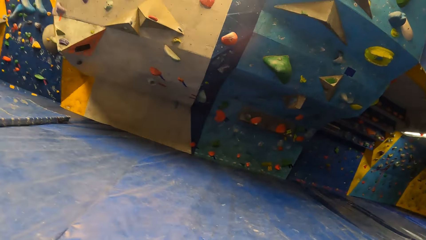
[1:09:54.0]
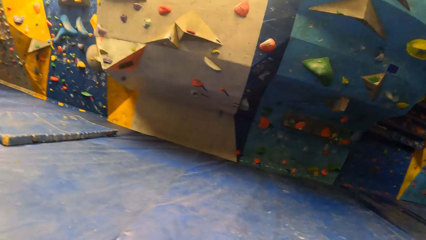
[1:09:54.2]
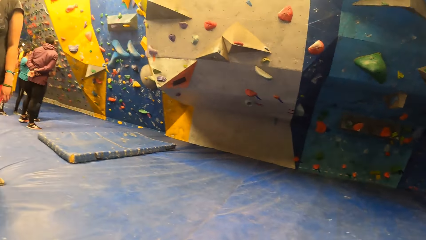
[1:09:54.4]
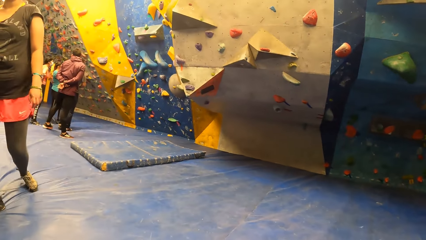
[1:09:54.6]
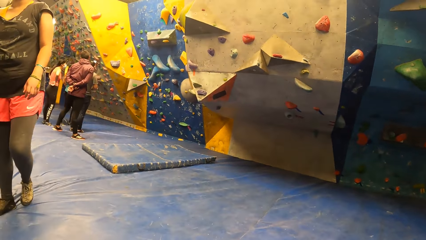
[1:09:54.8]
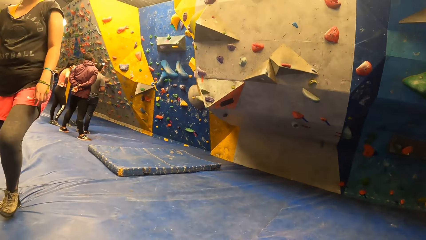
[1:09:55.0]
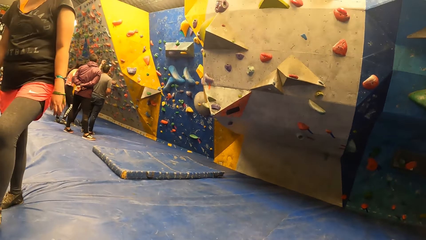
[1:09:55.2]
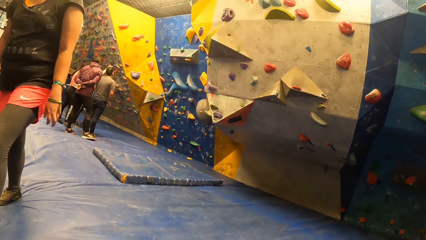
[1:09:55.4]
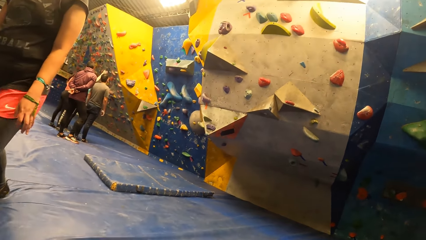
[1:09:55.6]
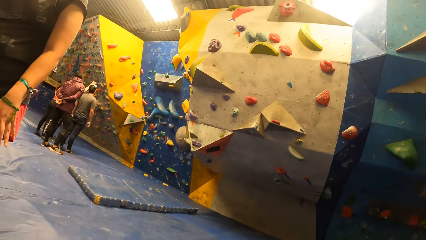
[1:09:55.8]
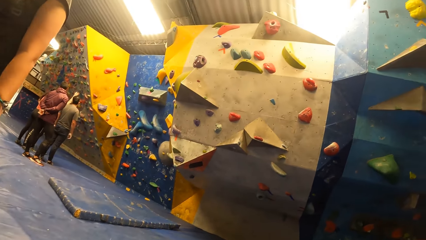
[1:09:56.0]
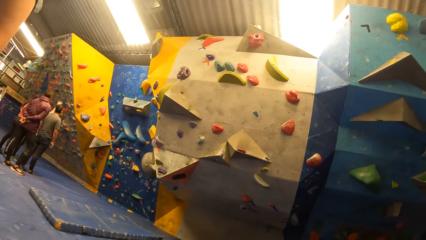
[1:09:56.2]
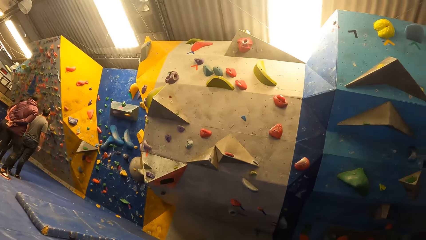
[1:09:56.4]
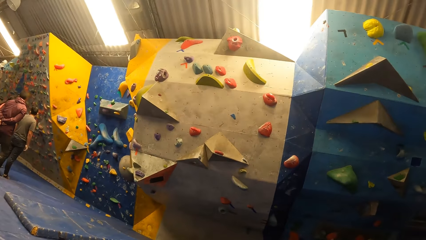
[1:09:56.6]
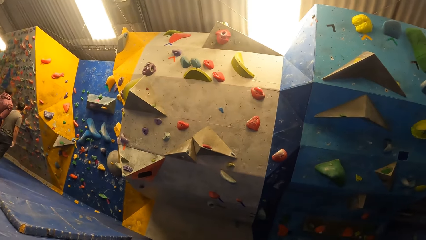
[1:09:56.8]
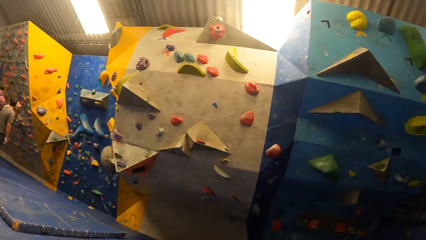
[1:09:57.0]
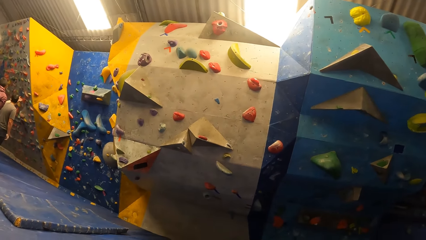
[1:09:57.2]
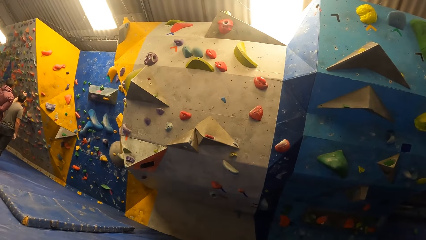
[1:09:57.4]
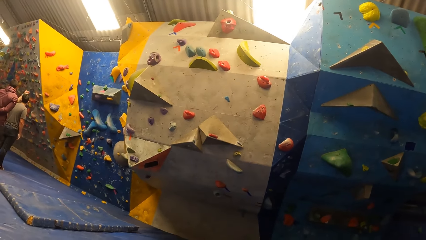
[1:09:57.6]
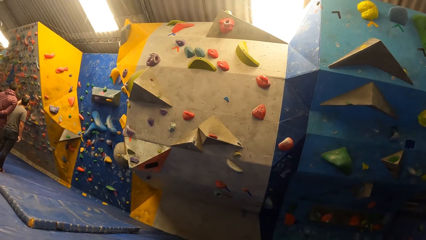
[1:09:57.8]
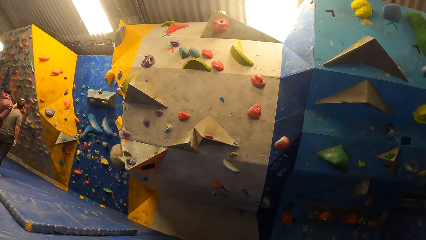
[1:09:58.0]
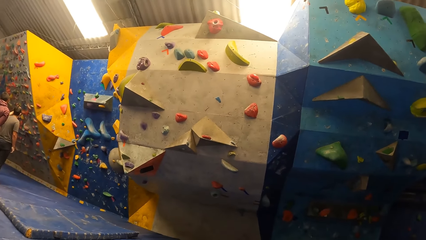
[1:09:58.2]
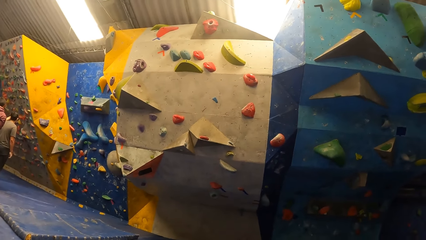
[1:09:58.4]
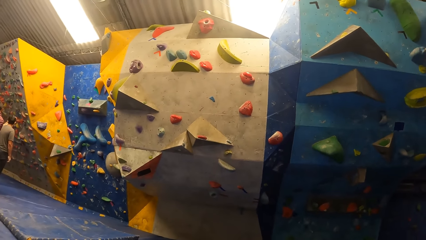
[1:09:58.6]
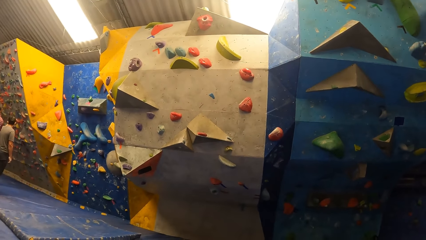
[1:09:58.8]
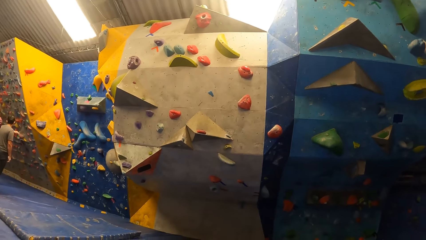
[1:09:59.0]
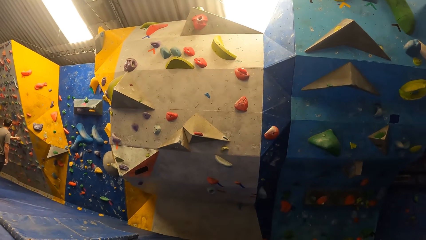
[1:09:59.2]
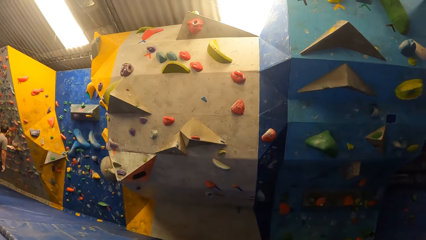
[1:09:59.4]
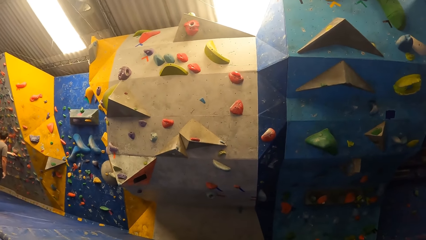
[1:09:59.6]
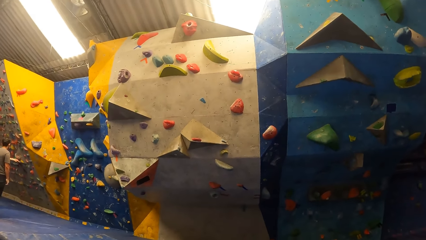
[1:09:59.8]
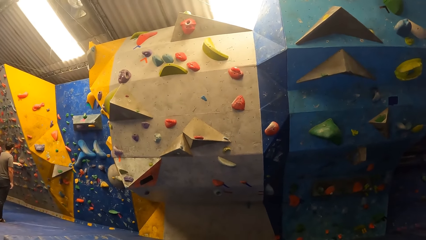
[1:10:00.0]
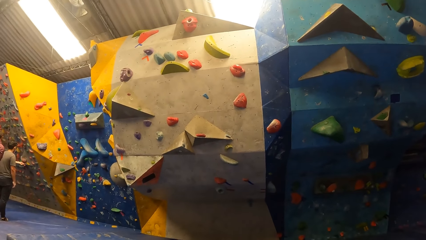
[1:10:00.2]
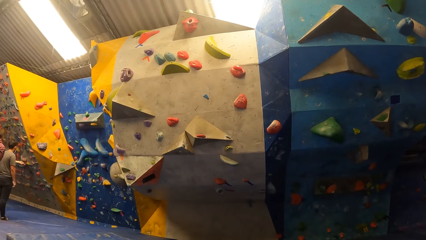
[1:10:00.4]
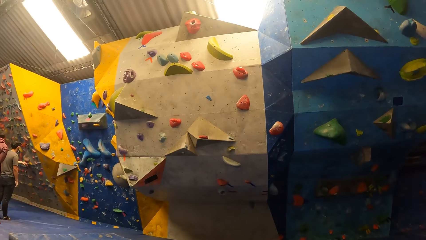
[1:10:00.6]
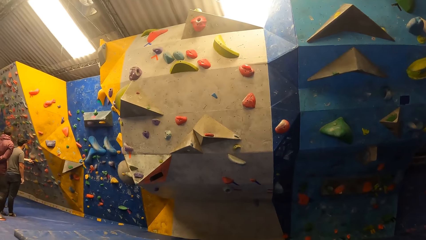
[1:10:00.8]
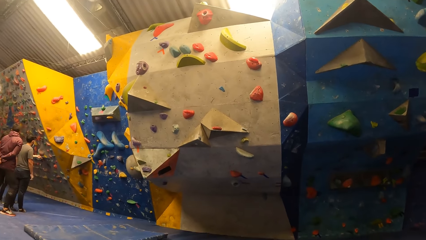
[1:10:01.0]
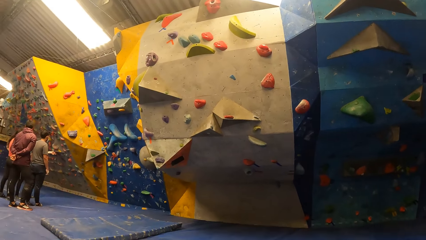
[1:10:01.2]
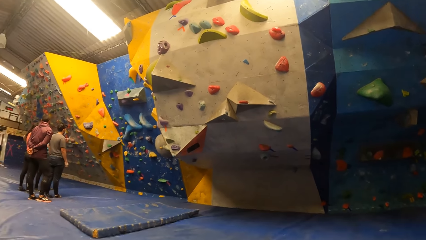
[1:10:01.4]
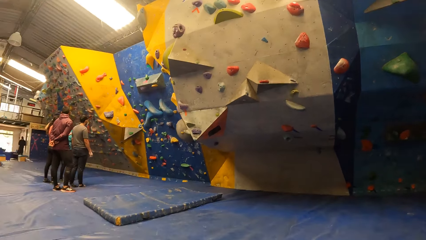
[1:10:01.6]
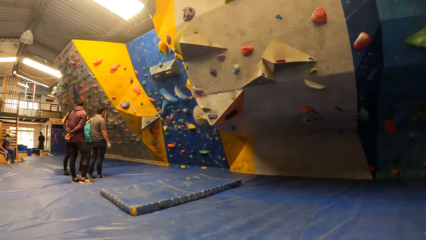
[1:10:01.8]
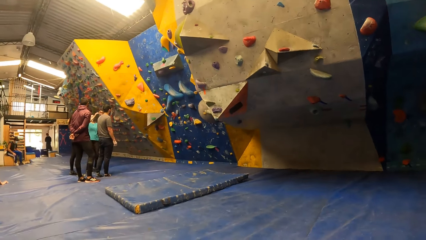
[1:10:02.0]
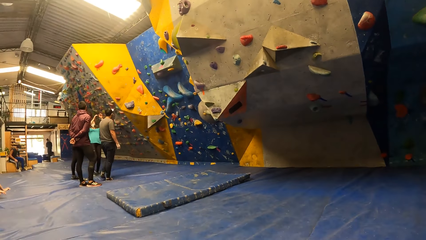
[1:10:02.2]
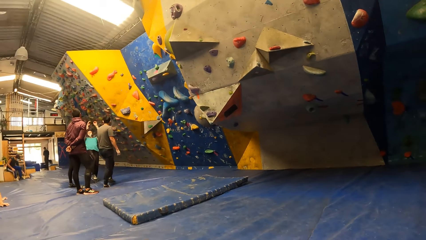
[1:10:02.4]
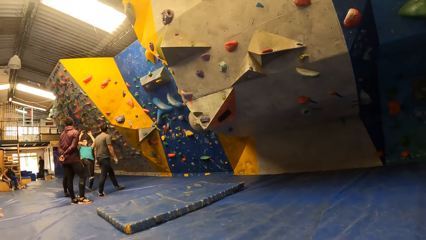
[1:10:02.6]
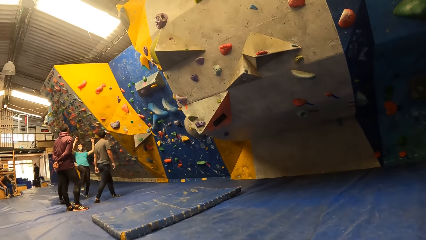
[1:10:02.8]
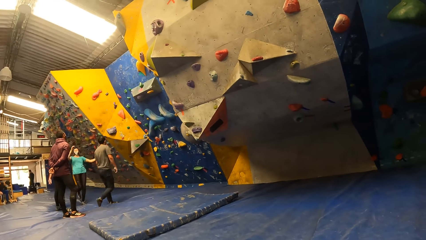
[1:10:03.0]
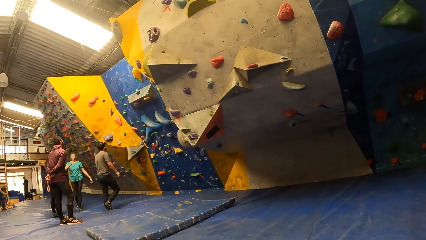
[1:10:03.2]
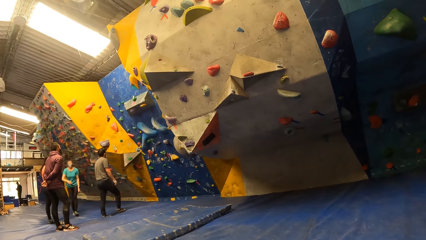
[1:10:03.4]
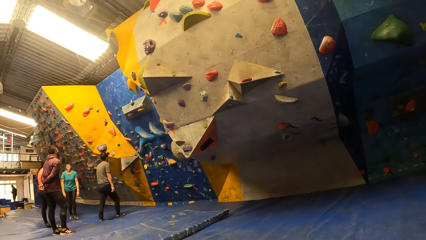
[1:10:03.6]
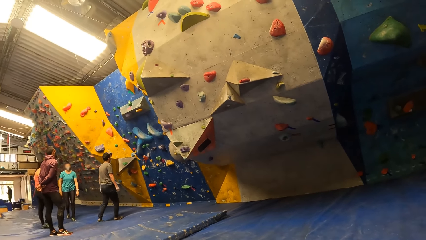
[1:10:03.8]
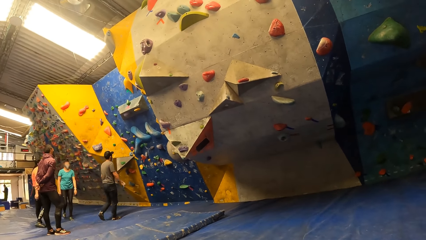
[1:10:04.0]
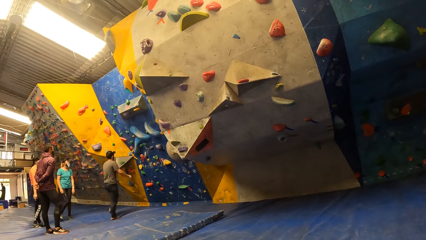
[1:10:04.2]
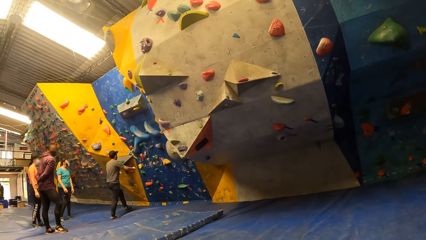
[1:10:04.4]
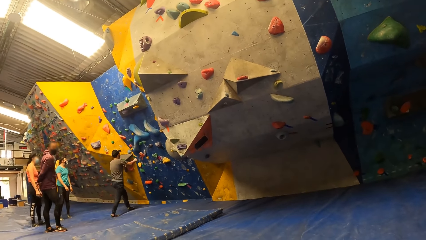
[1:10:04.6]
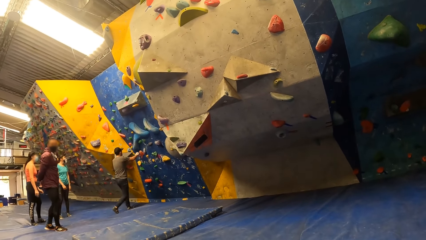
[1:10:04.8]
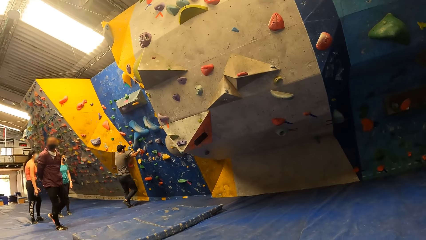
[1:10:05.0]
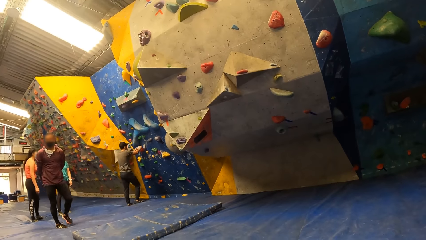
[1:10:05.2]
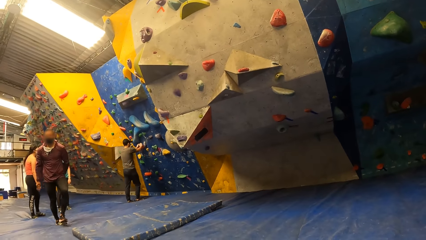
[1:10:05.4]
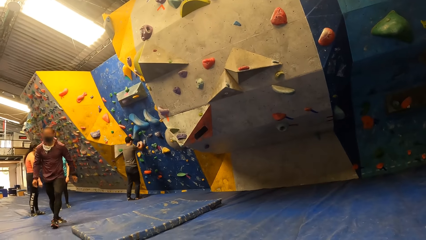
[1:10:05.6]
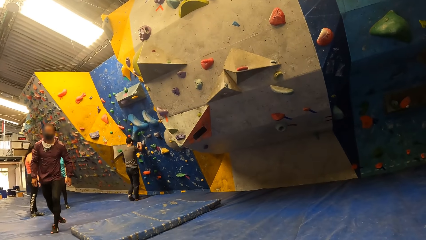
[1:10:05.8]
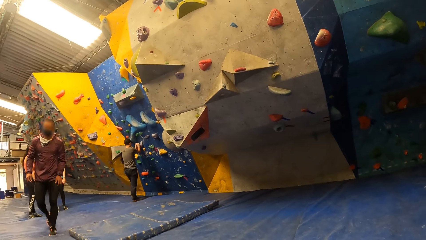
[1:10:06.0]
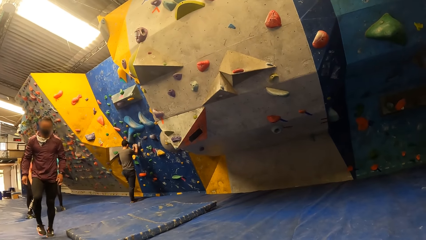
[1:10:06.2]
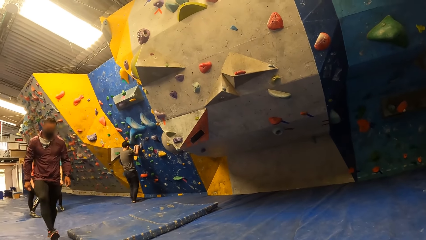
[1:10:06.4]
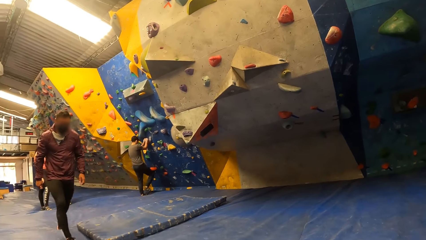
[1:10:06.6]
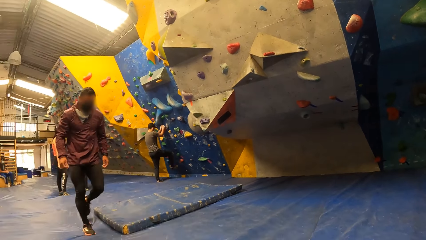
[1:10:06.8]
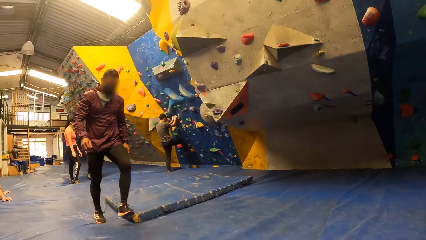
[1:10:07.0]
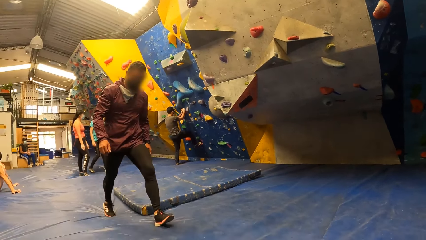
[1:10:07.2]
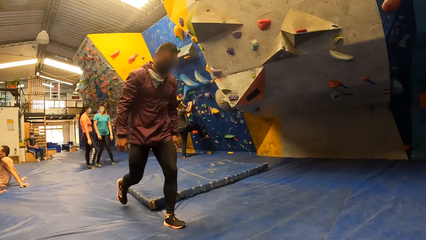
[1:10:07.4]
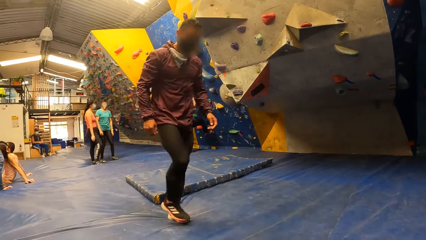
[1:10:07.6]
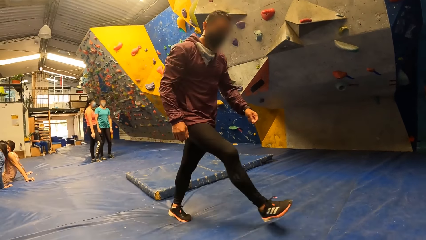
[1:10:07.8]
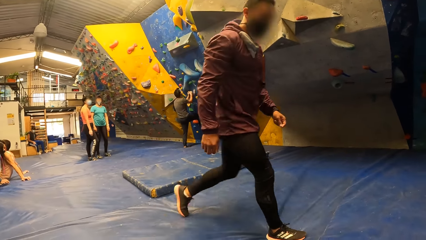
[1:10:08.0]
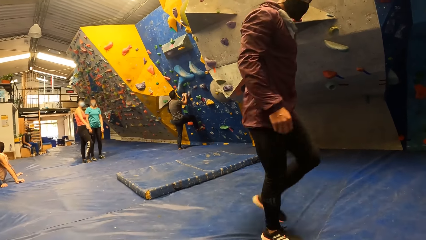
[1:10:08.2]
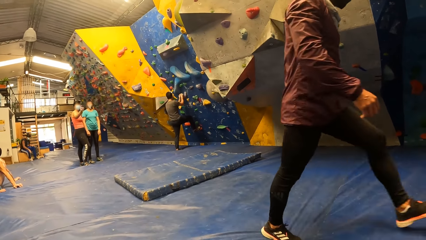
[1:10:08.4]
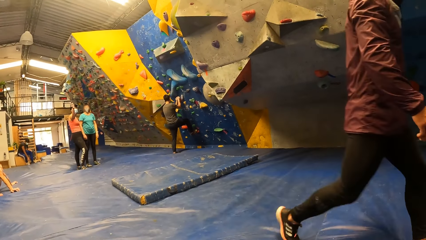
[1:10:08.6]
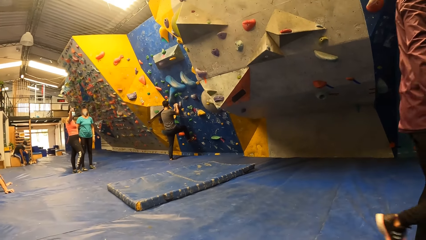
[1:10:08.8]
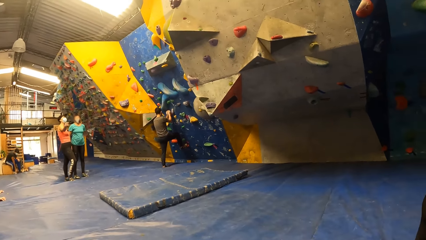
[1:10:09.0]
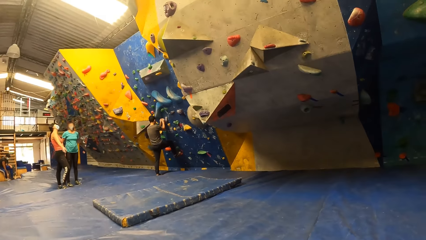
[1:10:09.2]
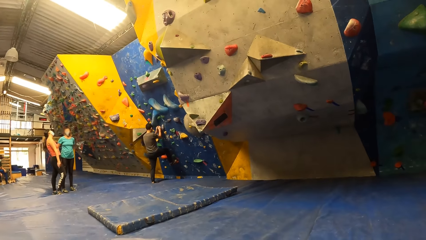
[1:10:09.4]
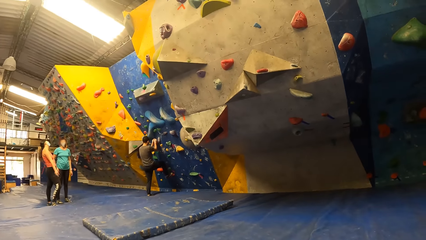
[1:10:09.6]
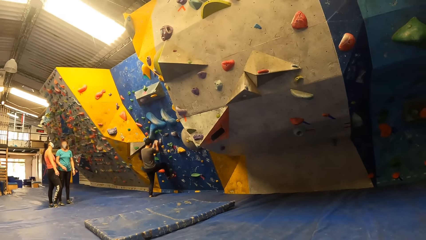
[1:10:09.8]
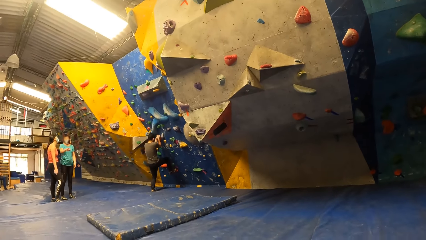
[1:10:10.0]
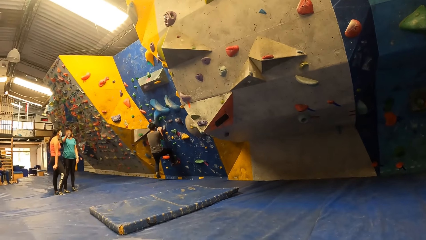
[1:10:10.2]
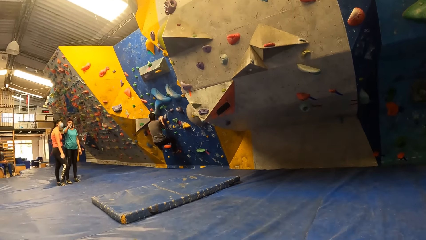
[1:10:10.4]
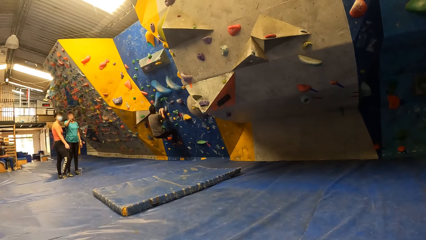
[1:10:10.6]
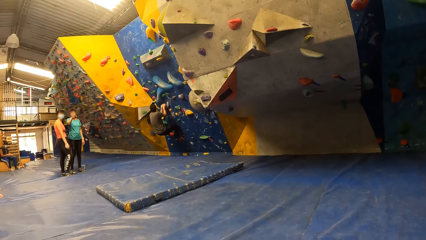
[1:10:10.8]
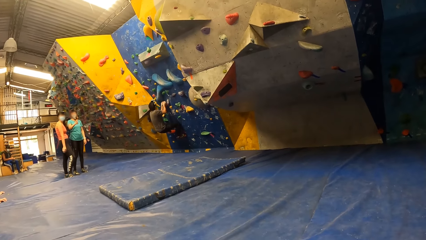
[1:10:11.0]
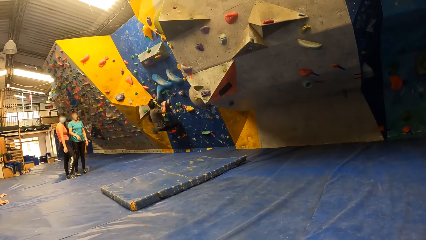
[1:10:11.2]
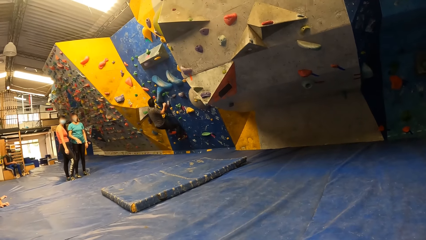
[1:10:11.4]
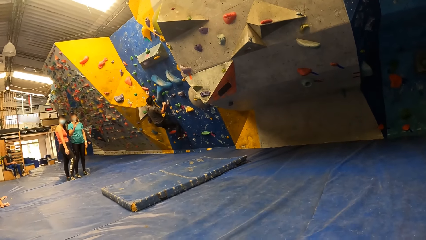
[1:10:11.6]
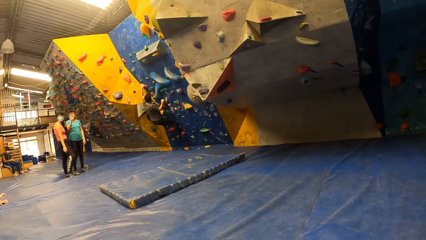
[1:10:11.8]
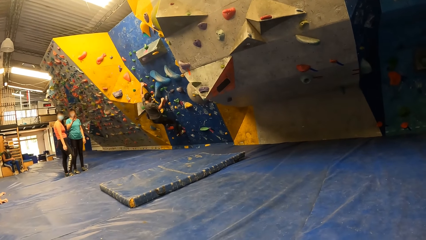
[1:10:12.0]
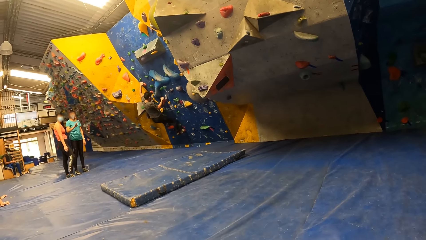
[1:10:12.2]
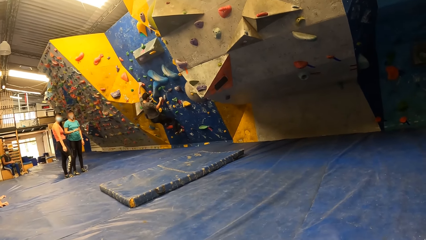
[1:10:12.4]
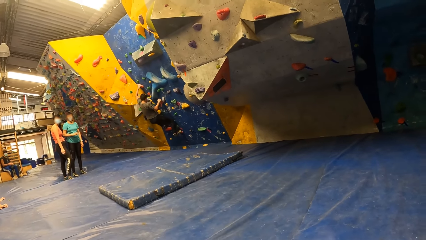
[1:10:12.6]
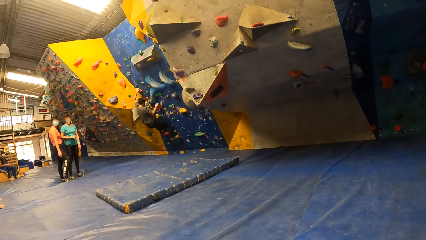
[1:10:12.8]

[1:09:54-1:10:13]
The camera wearer looks on the home climbing wall. A person bends backwards. Another person holds the climbing wall hold. A third person walks in the landing mat. The second person climbs the climbing wall.
